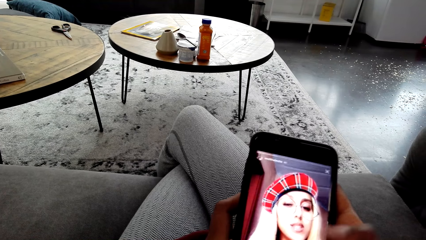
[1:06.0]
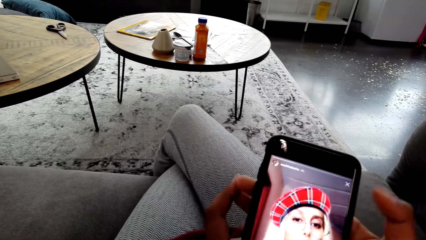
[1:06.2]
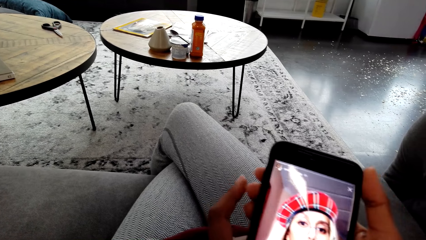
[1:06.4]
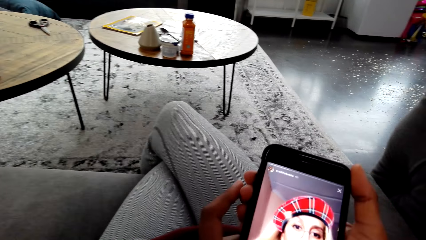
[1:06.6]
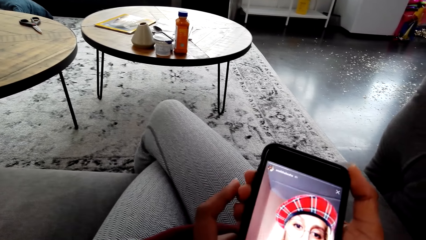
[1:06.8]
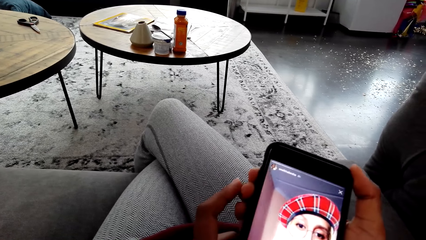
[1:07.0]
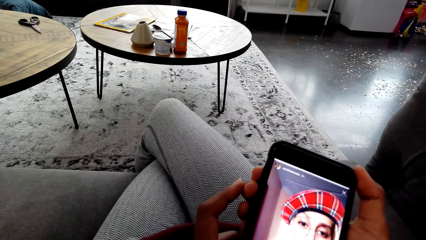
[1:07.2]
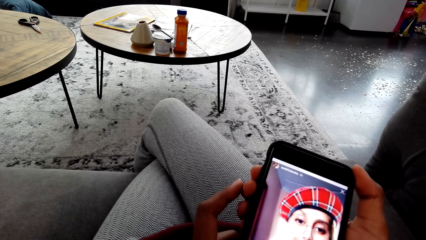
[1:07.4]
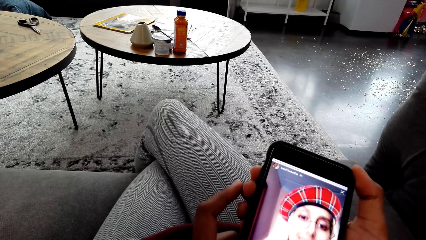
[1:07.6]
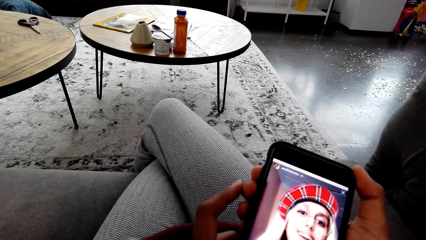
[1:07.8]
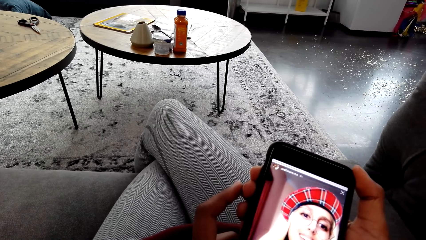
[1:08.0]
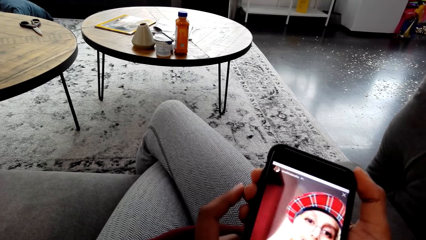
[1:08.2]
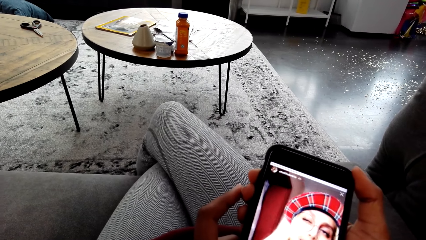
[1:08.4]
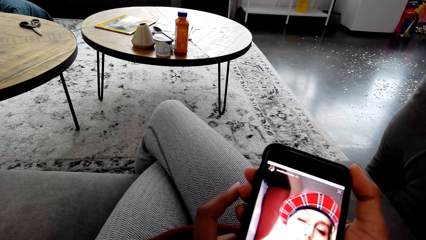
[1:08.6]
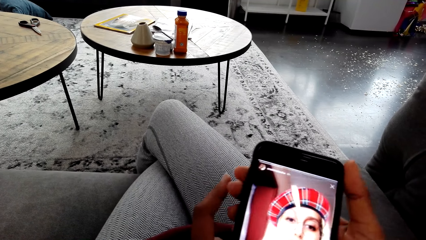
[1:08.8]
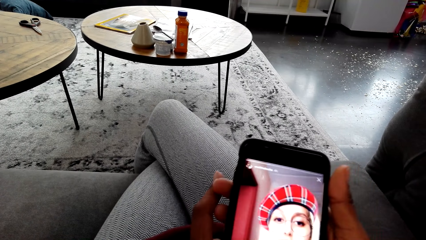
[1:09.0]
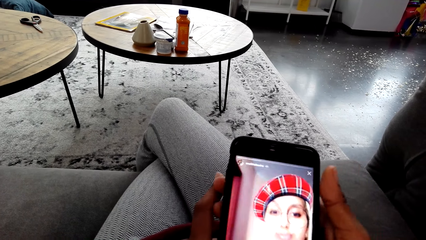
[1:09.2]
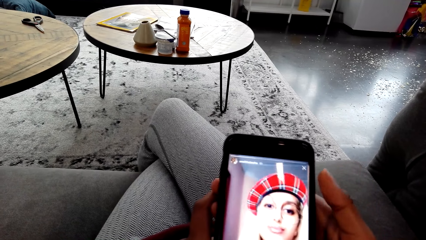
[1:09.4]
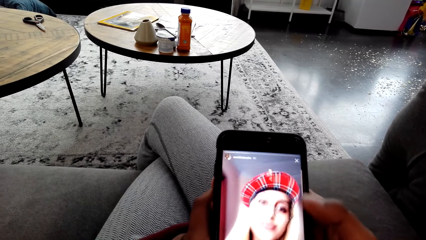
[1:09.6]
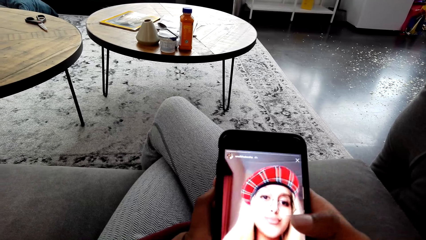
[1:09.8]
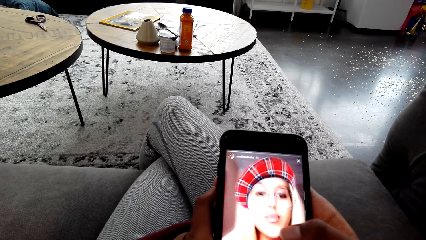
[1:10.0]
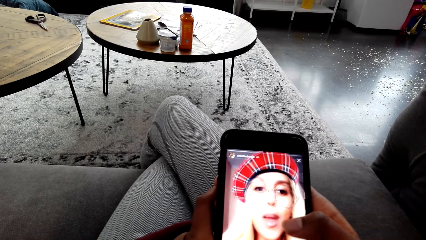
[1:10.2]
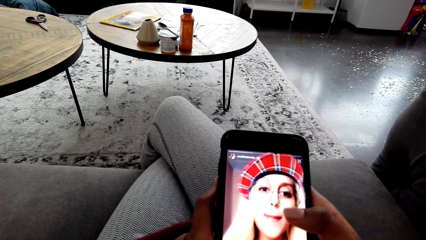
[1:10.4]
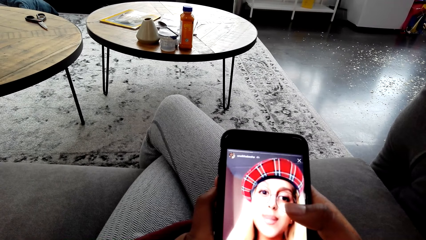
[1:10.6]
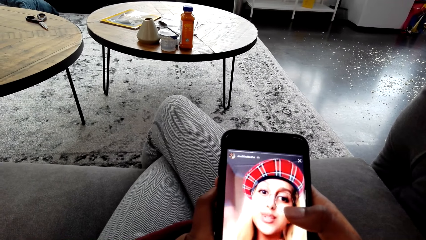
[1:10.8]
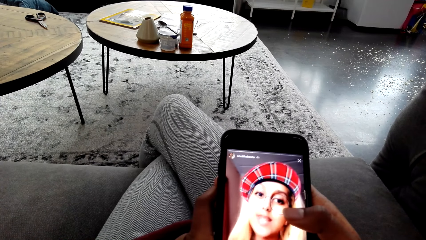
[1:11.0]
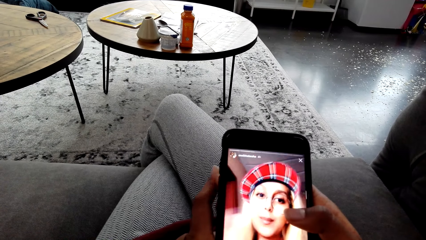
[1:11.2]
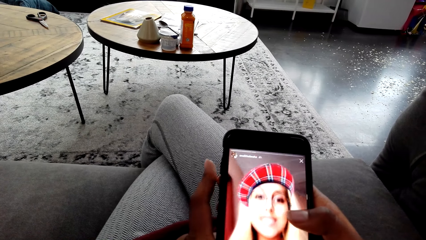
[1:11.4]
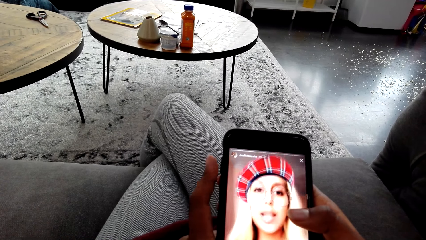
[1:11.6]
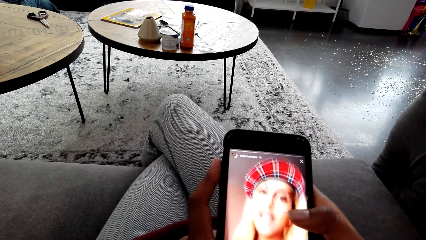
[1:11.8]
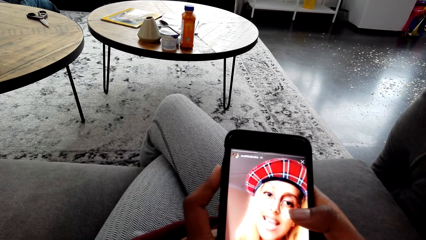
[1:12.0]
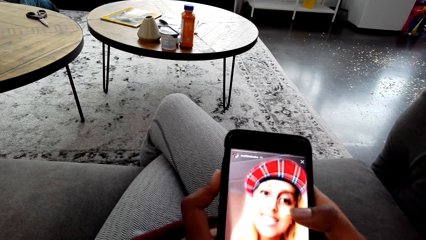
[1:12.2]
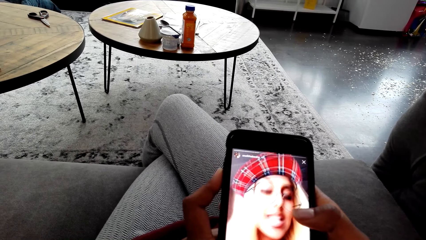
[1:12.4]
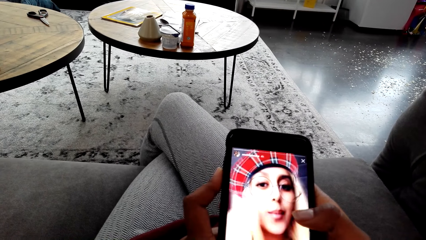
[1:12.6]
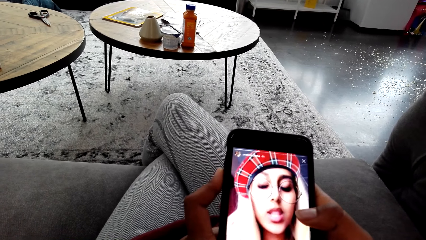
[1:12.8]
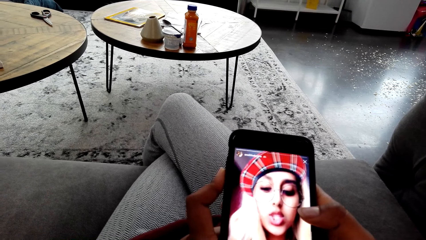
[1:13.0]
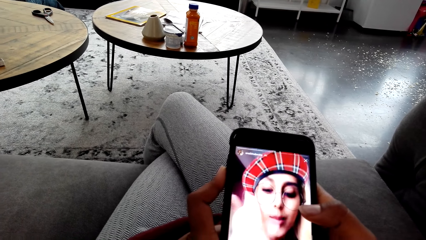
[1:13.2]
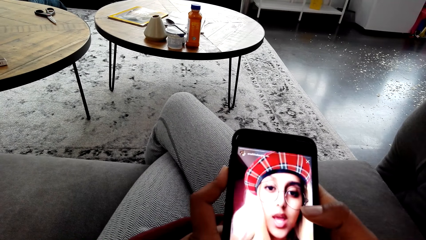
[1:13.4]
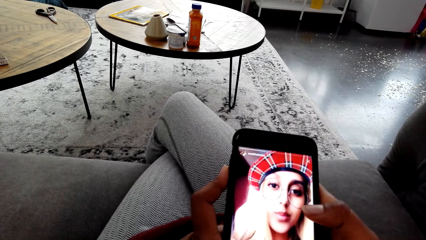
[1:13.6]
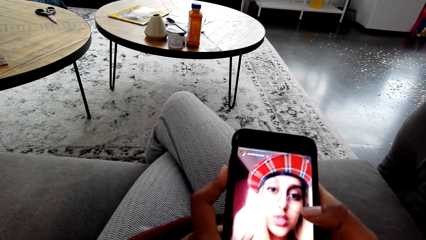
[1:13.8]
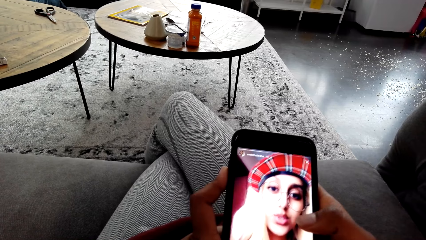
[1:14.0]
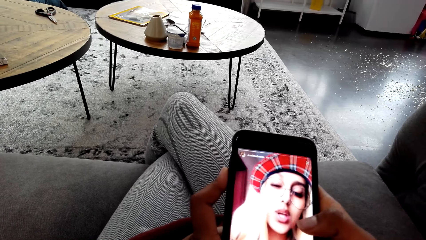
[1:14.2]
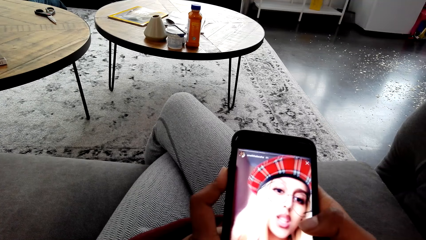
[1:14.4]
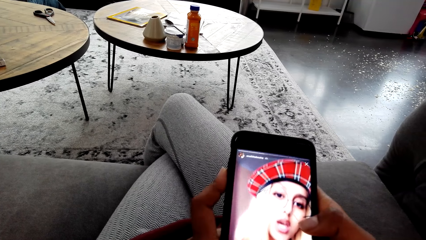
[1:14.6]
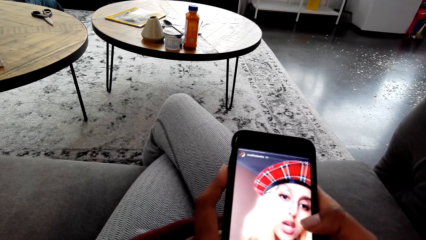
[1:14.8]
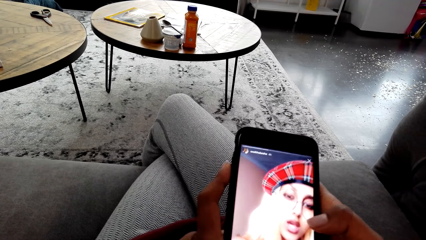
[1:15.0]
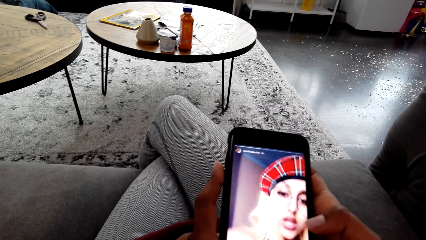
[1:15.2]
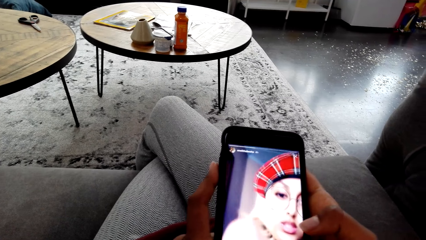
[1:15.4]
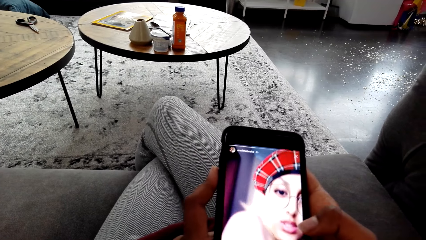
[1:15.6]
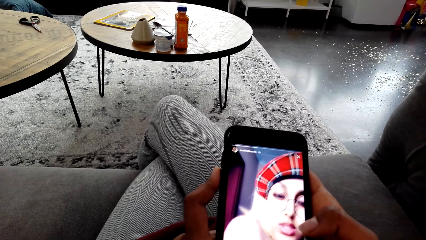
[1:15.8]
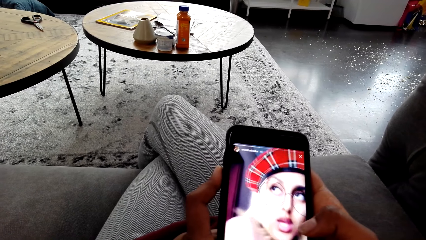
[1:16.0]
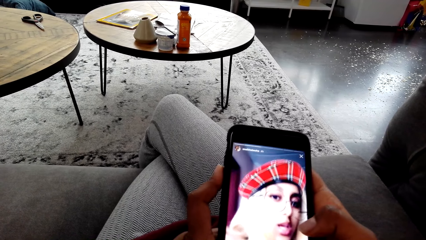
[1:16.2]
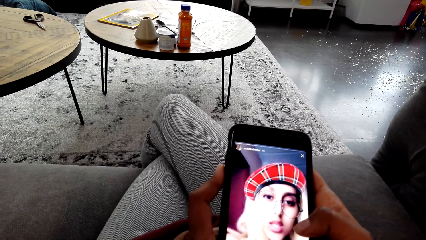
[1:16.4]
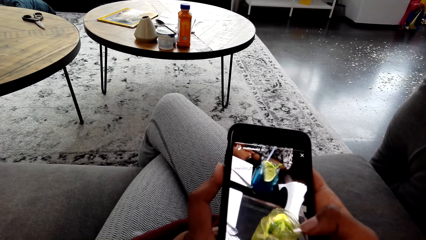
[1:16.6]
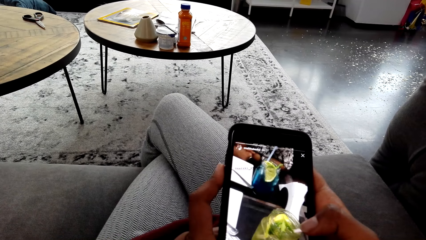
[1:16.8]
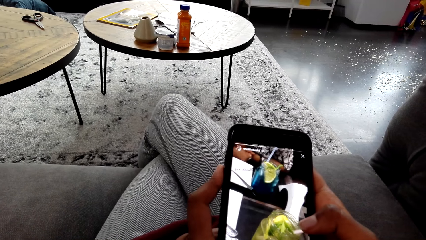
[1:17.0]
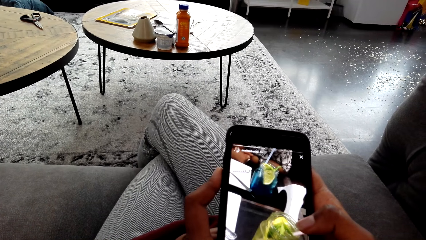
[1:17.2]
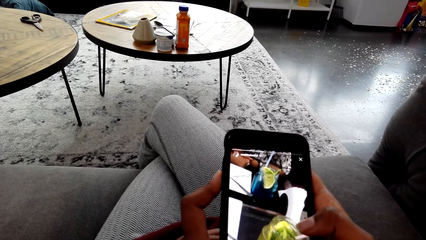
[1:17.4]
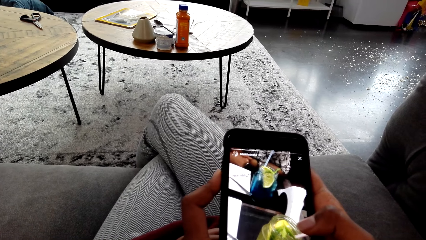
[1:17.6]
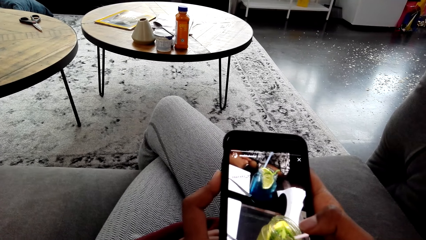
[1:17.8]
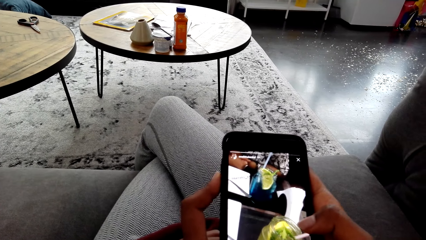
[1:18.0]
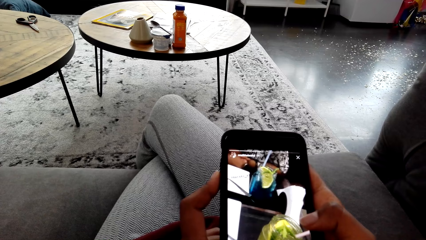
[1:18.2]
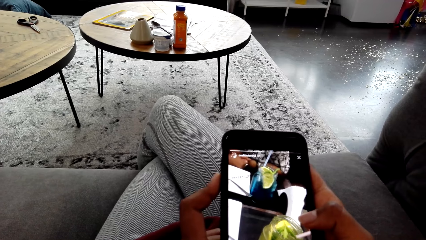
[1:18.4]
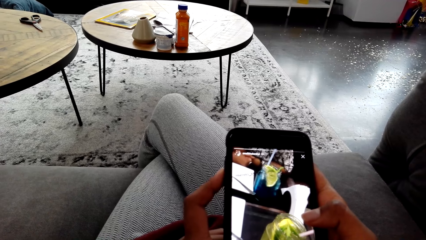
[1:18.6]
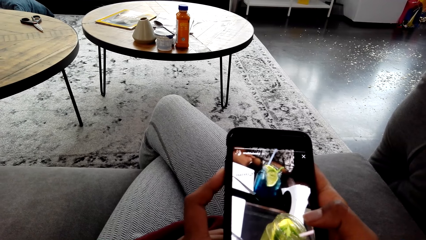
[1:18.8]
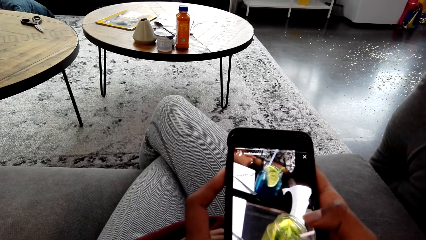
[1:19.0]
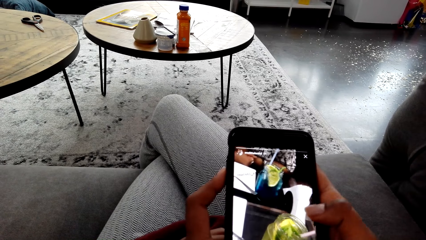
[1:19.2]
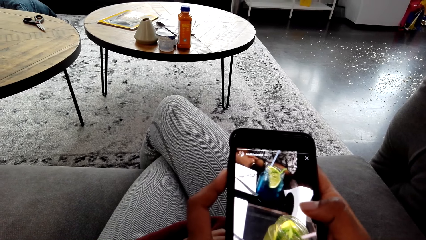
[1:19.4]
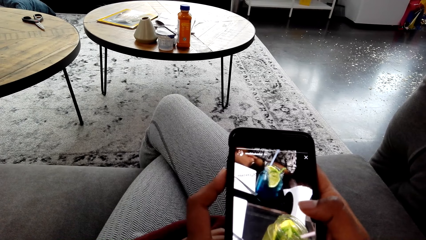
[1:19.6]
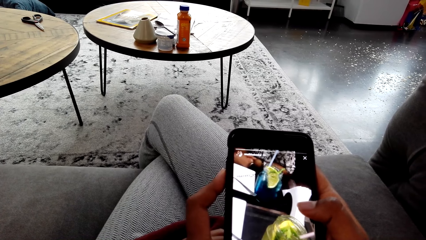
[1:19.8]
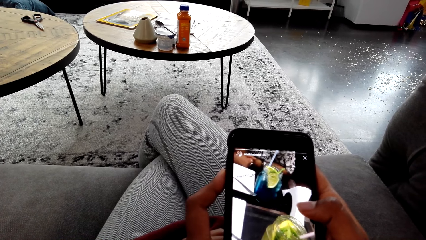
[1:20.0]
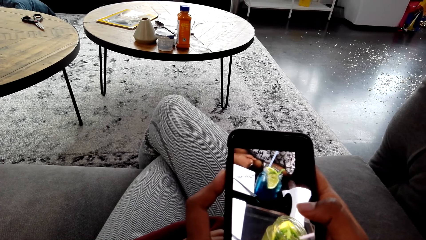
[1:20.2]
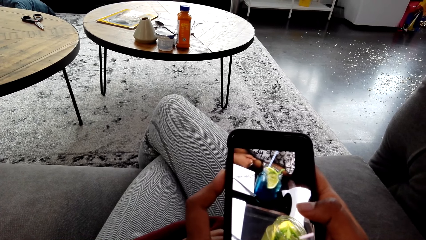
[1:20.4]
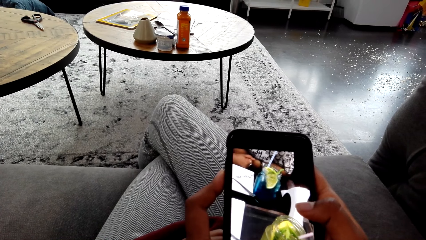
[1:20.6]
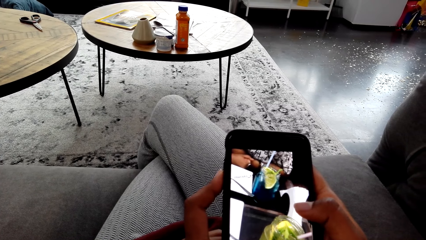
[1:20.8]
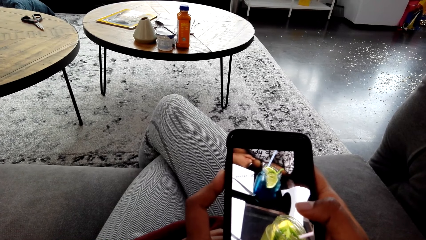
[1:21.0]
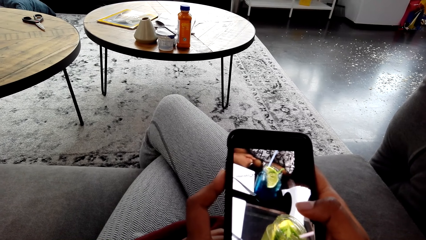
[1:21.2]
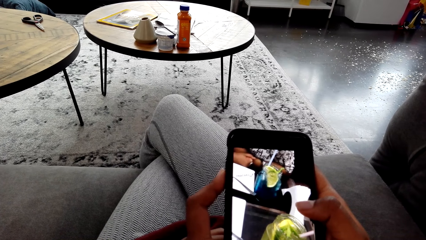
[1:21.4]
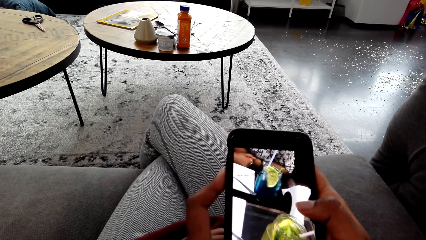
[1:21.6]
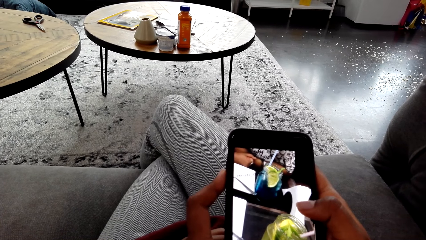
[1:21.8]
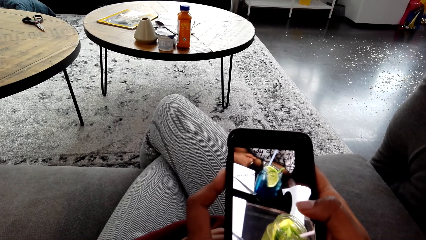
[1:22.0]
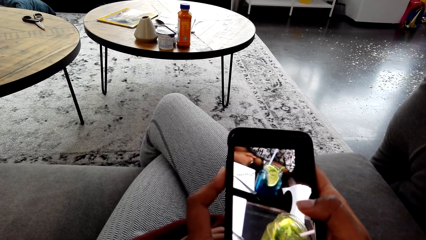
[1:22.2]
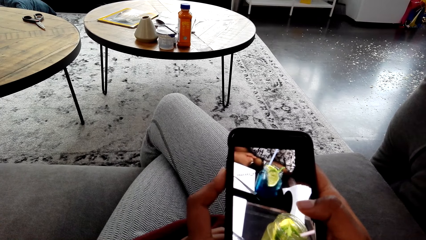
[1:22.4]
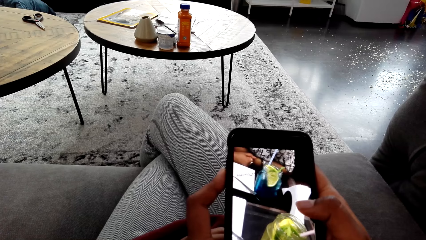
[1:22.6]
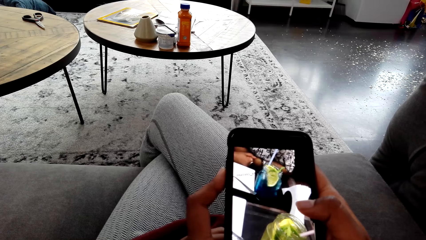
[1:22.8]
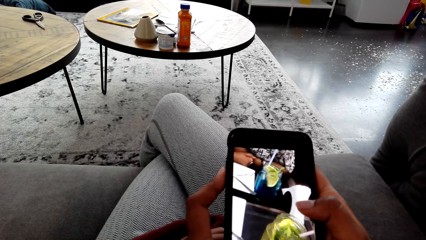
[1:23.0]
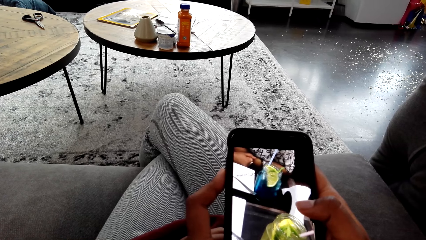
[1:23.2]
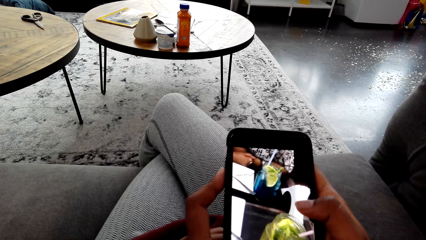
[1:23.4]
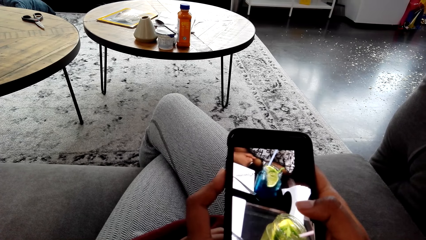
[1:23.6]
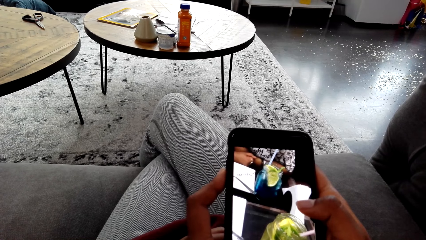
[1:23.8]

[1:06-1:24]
The camera wearer watches a video on the phone. They press the phone. They stare at the phone.
